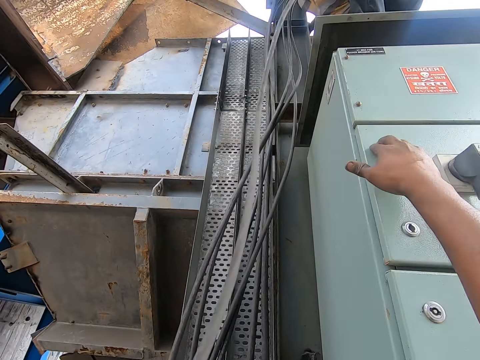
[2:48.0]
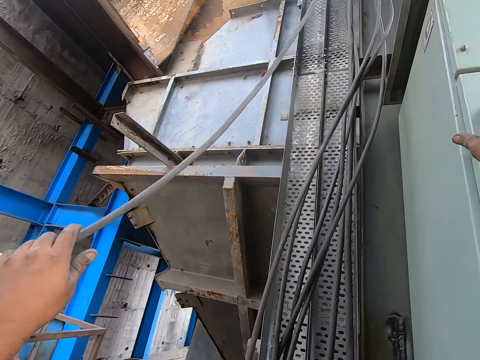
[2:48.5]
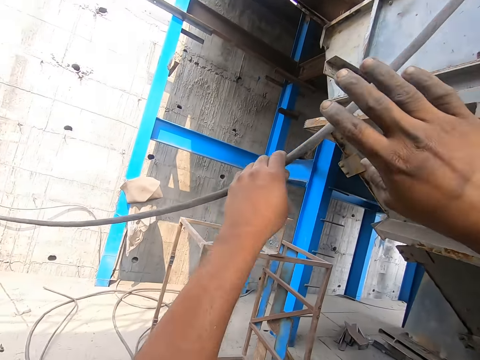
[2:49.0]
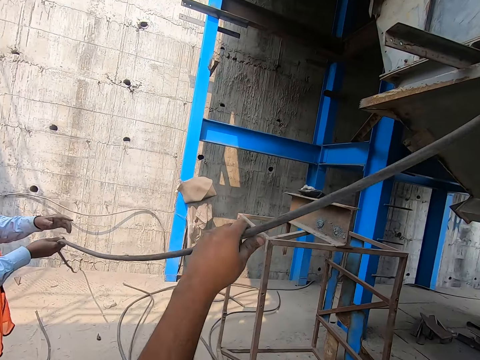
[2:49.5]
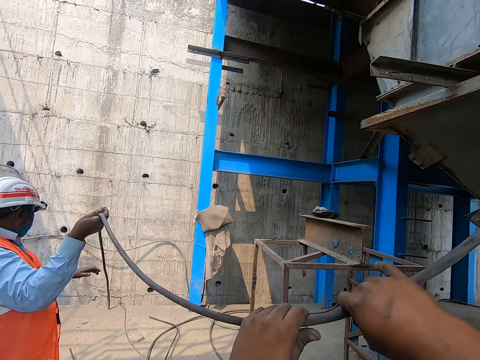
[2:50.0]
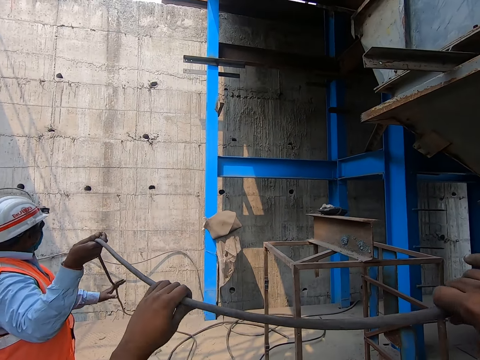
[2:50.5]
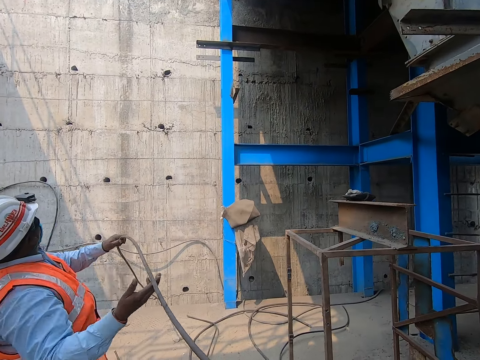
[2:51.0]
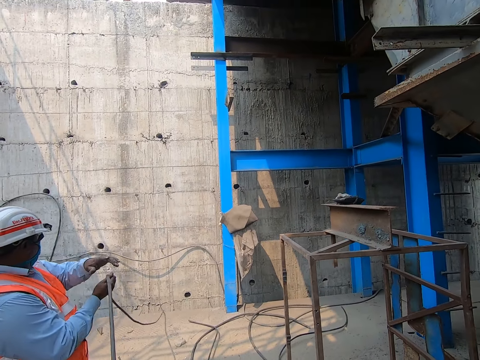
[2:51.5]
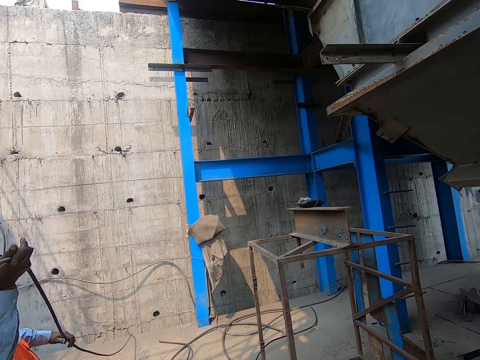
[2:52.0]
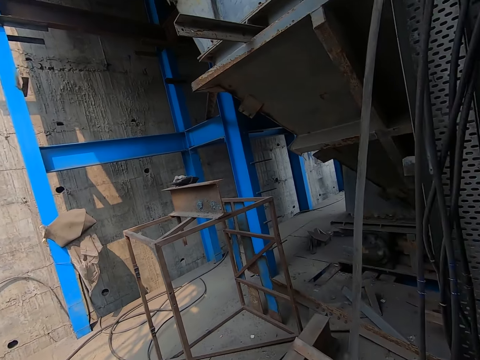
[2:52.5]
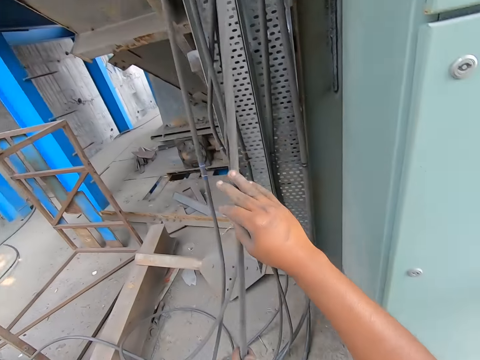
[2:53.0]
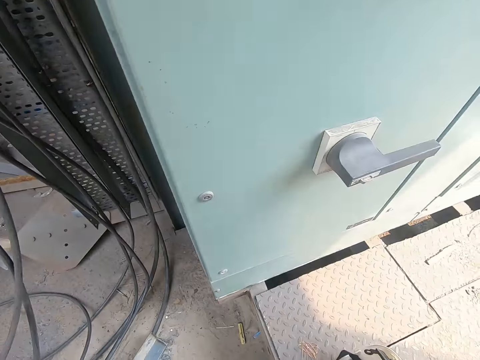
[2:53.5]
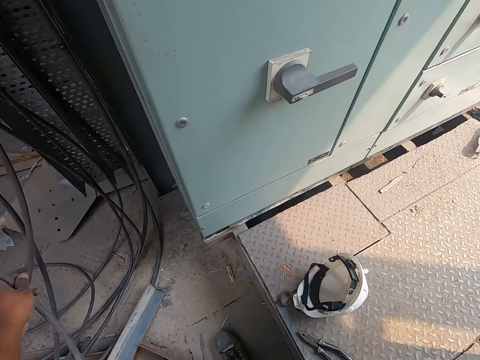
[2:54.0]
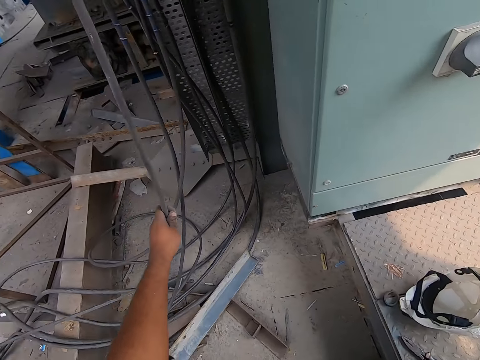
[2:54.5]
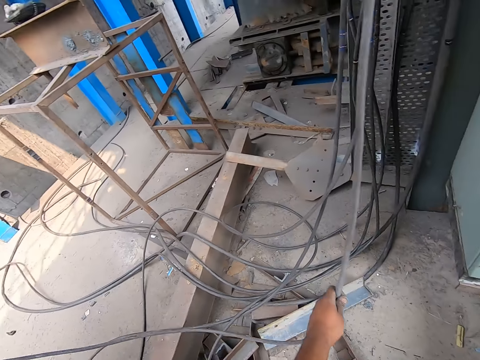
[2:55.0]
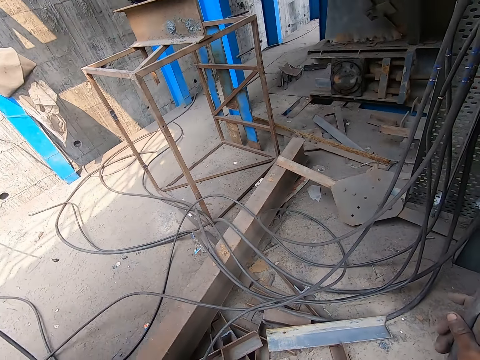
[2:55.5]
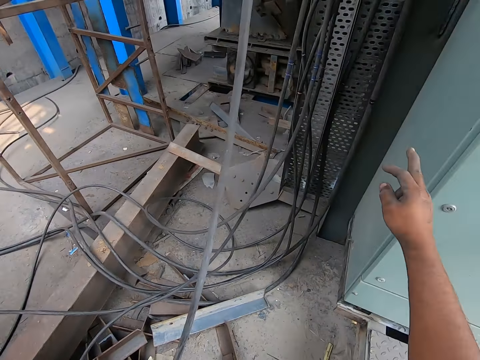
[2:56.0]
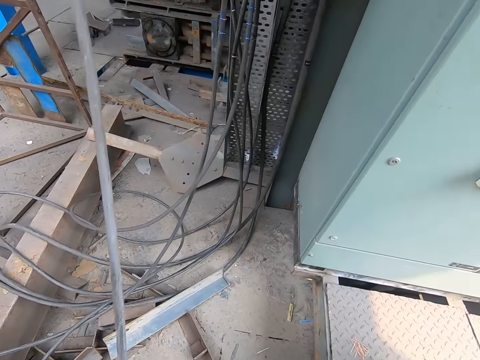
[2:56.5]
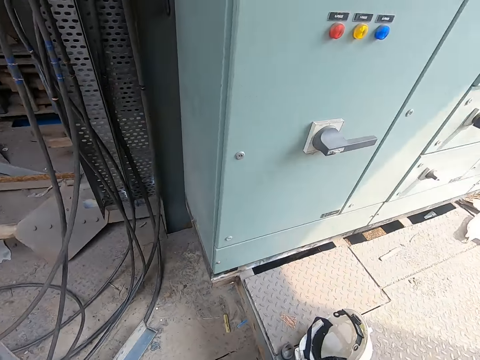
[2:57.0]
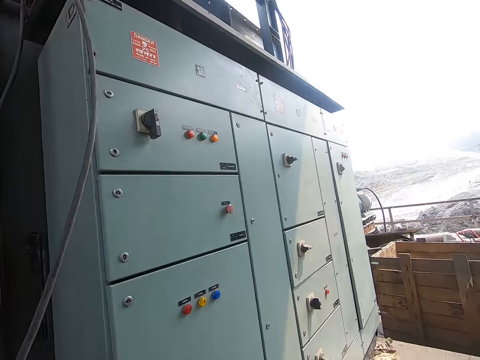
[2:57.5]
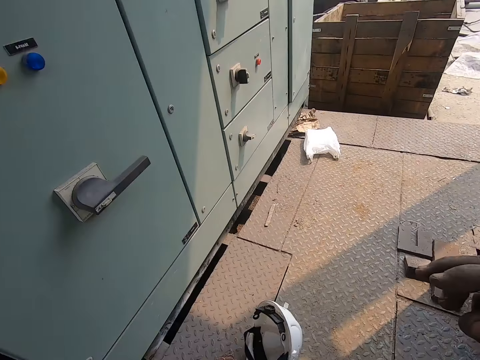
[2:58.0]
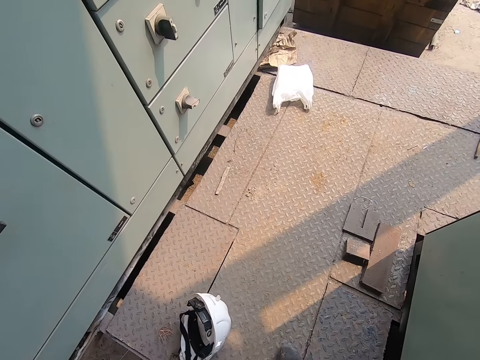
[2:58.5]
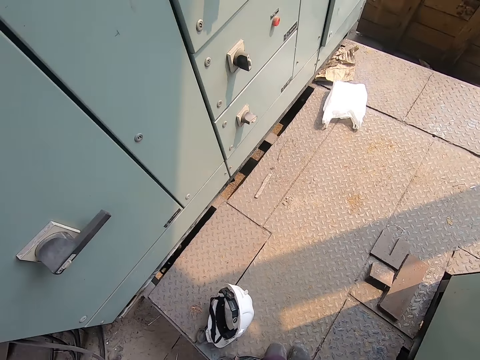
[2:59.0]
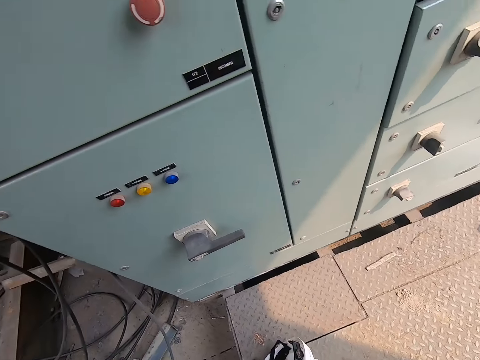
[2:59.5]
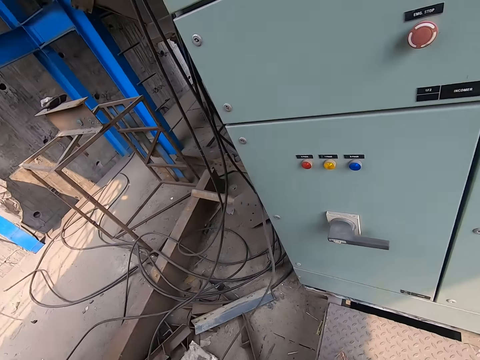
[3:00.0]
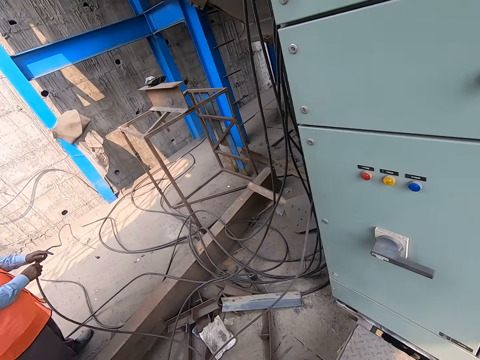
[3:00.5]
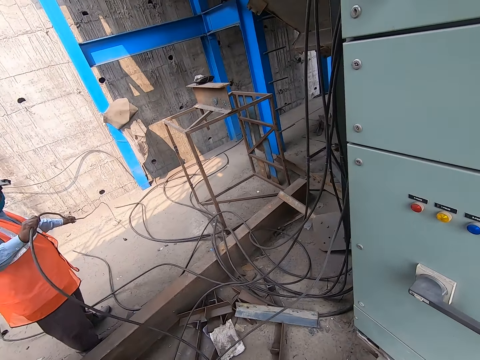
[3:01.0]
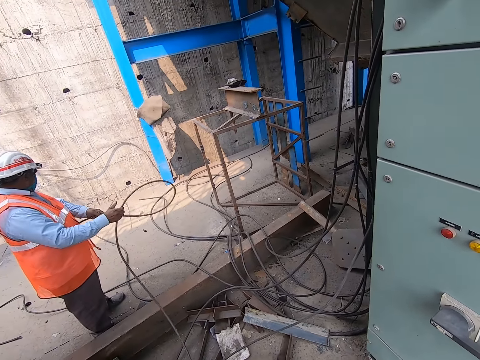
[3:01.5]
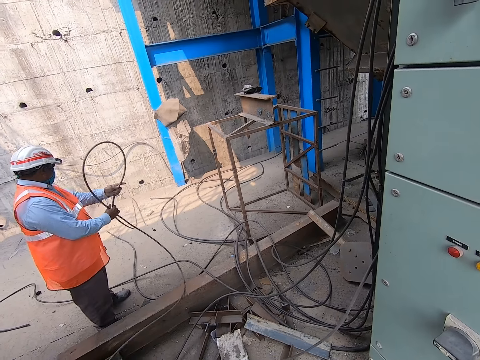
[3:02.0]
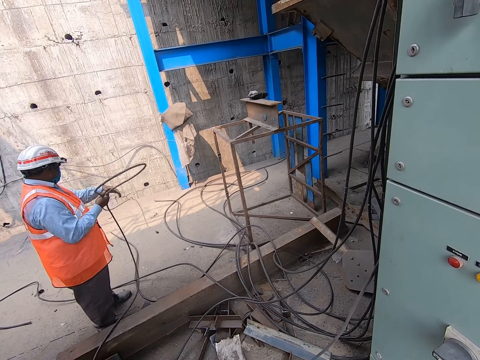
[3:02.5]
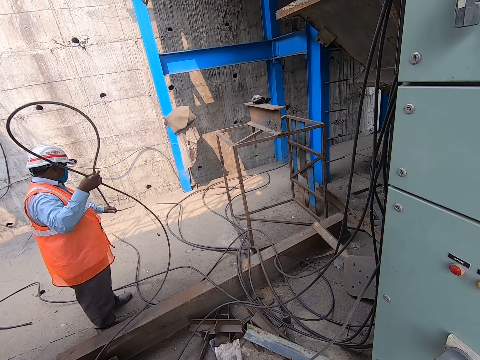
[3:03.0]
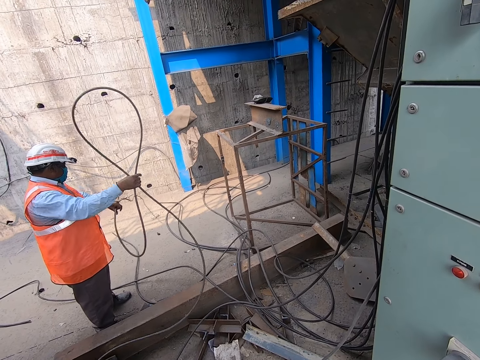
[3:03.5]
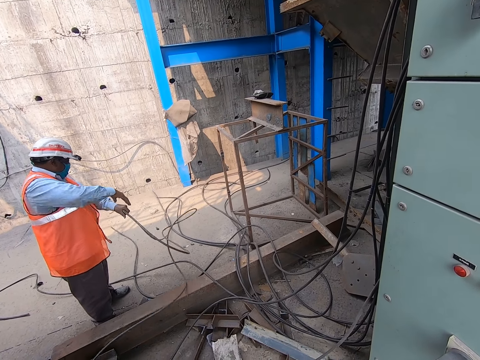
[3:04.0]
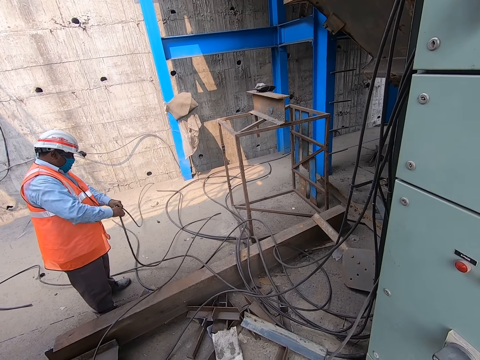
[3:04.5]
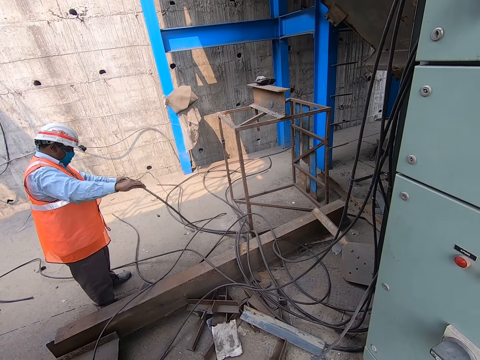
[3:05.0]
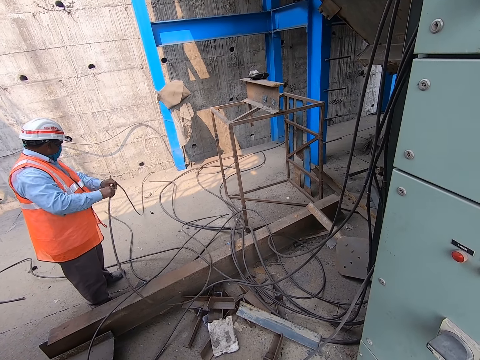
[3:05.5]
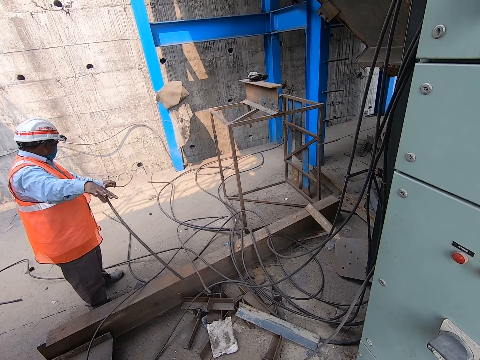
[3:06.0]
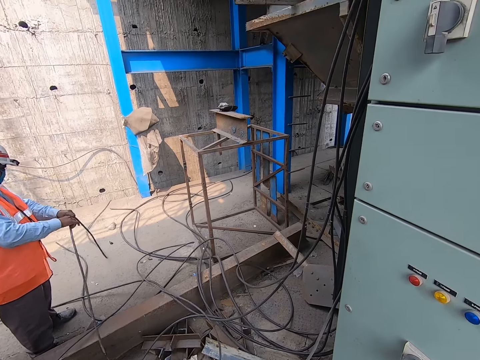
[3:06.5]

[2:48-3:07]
A man collects the cable from the camera wearer with his left hand. Another man moves the cable to the first man with his hands. The camera wearer moves the cable to the first man with his hands. He turns around the building. The other man adjusts the cable on the ground with his hands. Another man pulls the cable.

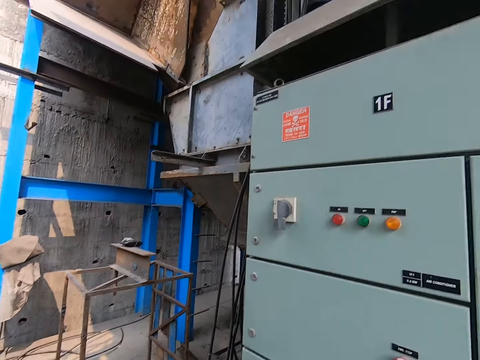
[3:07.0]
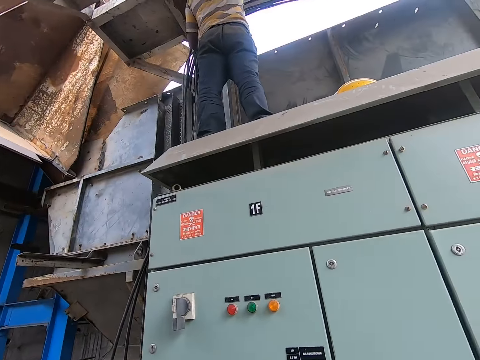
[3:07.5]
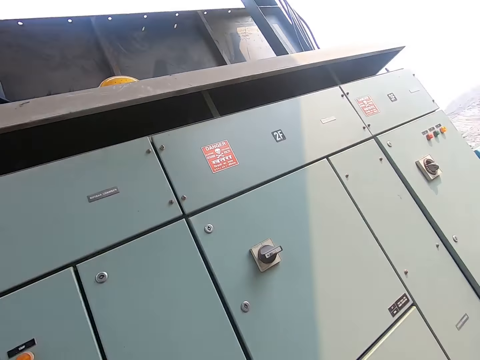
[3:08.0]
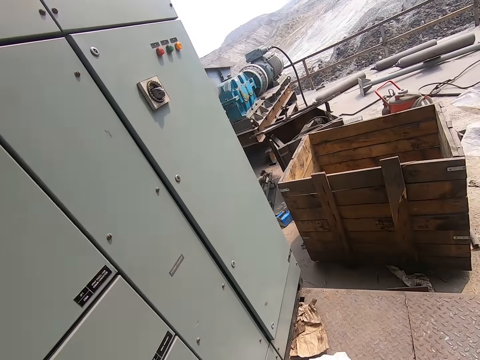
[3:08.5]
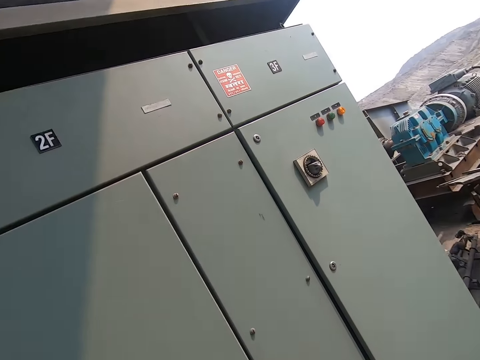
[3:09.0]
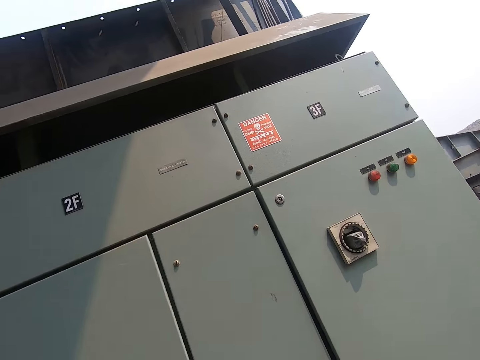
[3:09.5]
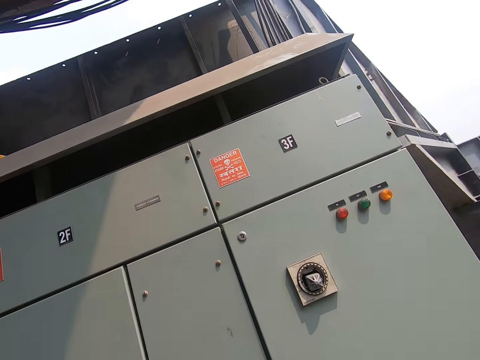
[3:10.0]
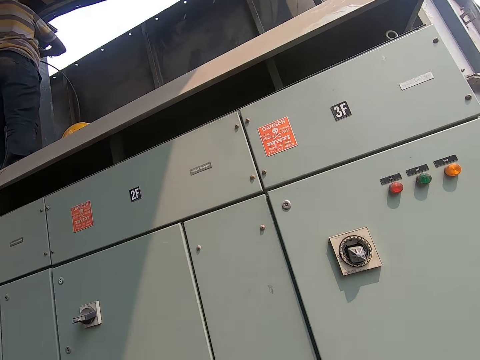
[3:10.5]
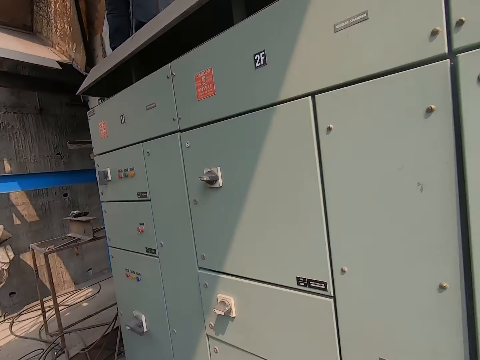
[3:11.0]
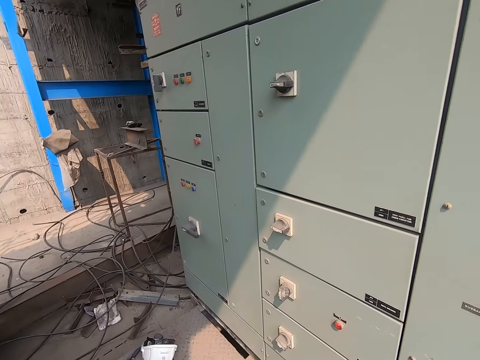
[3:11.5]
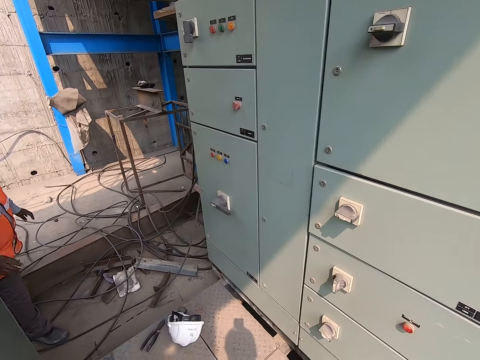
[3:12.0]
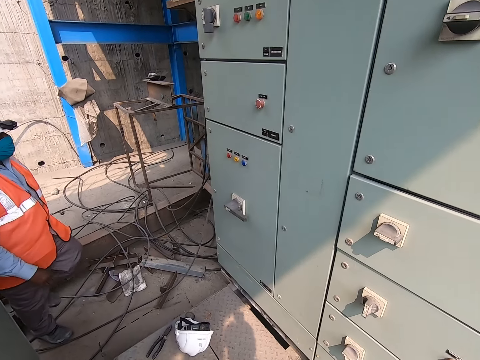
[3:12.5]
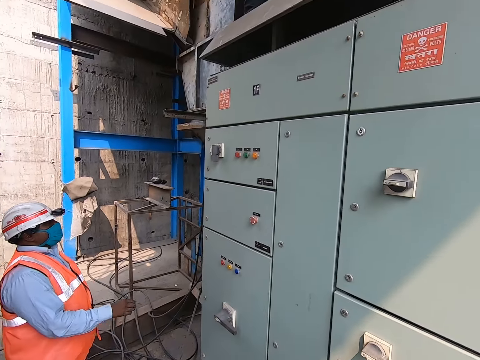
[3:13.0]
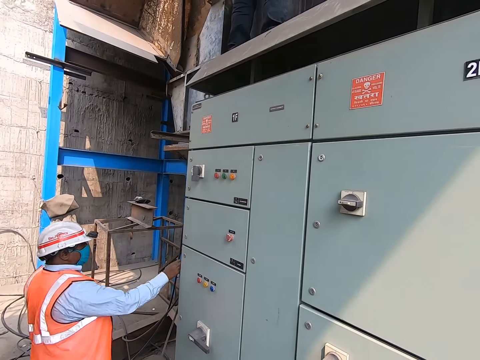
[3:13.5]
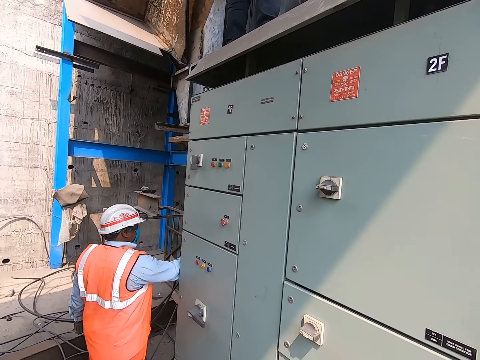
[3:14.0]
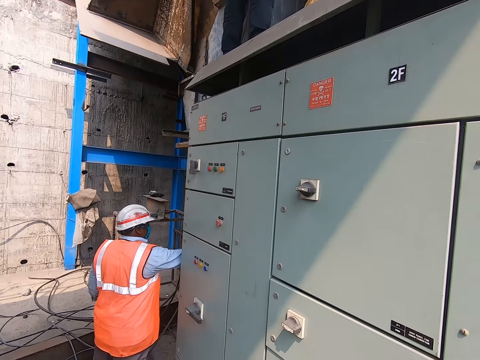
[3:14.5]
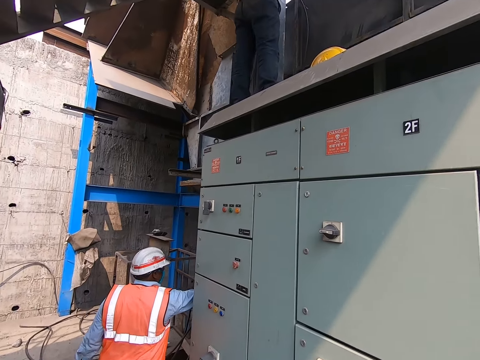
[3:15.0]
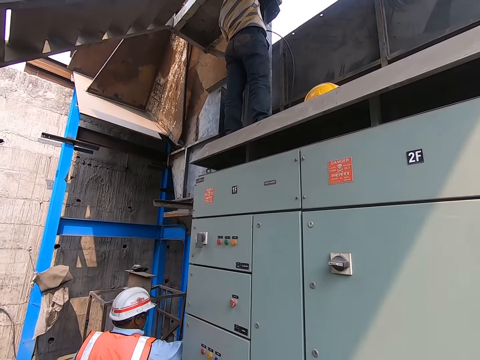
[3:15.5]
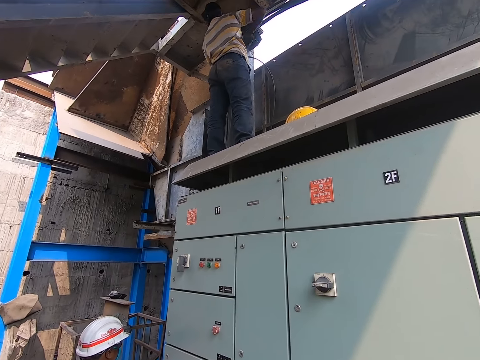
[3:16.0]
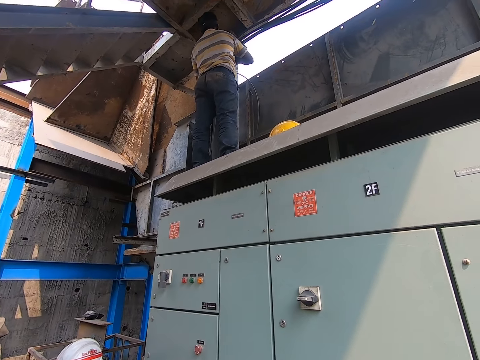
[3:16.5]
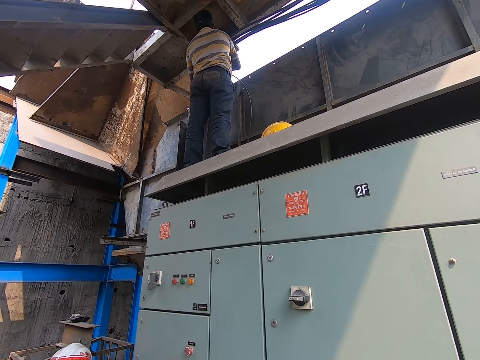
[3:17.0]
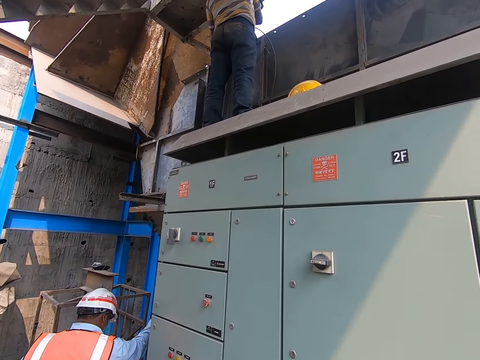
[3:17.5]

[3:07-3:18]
The camera wearer turns around the building. A man pulls a cable.
